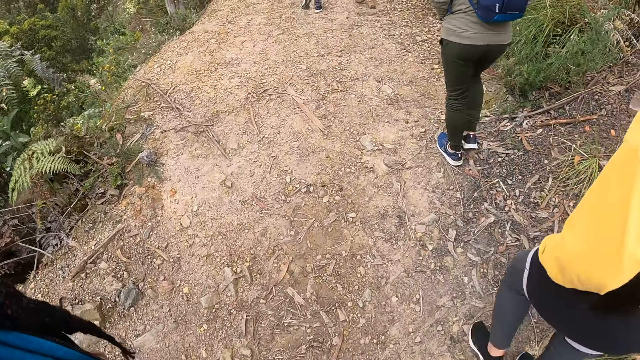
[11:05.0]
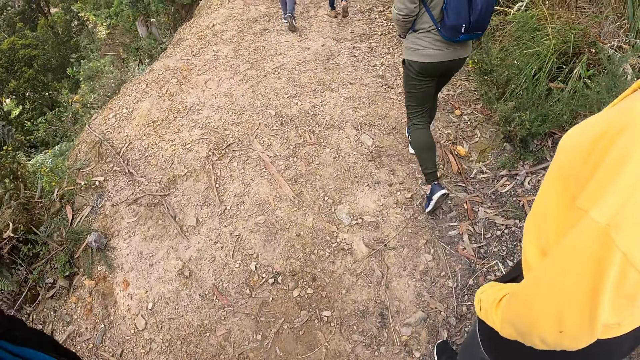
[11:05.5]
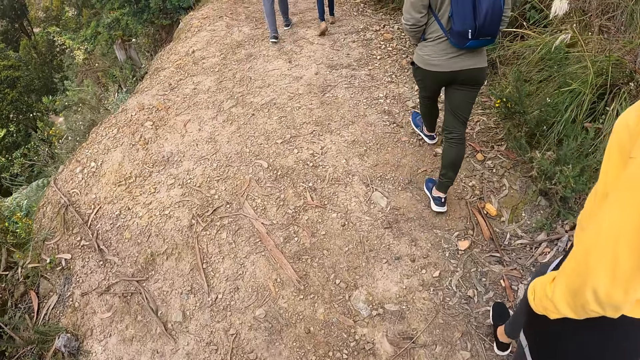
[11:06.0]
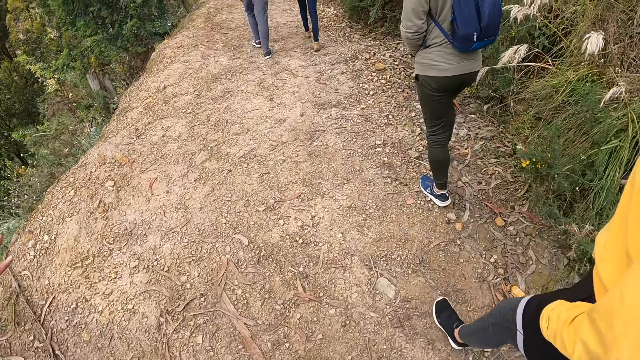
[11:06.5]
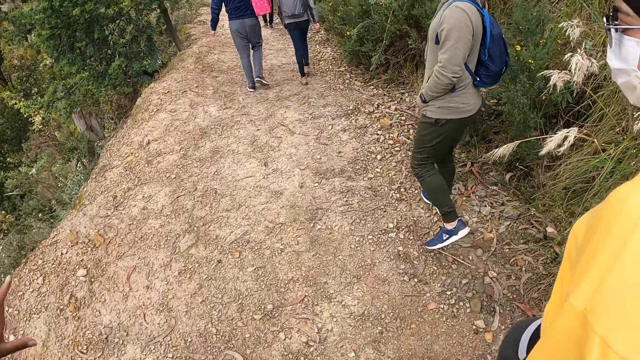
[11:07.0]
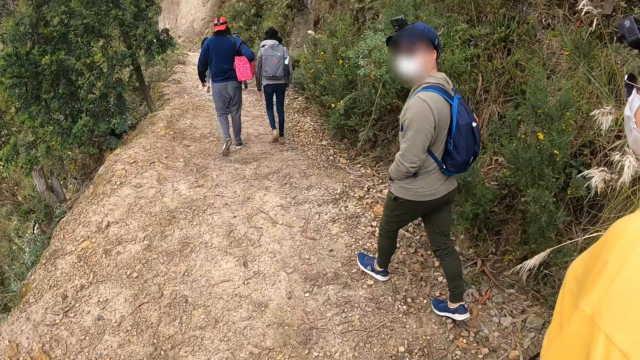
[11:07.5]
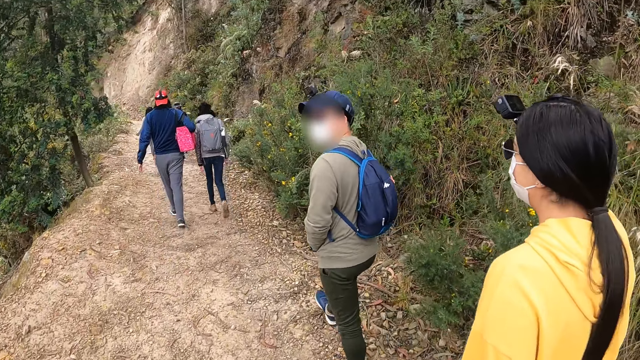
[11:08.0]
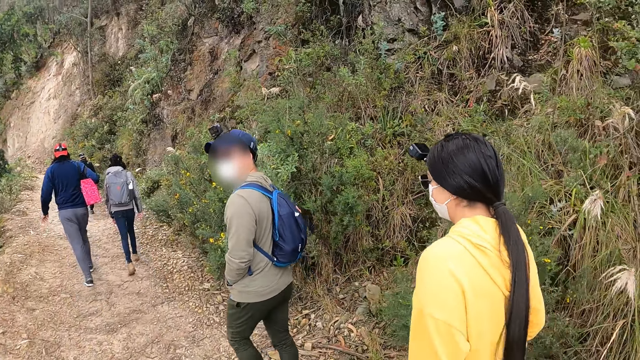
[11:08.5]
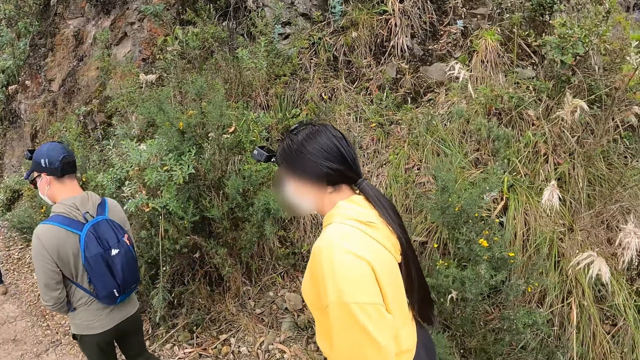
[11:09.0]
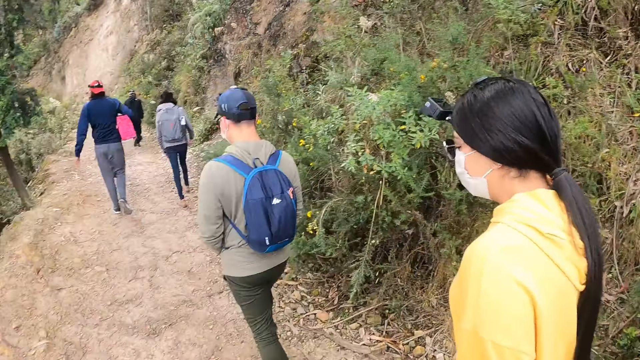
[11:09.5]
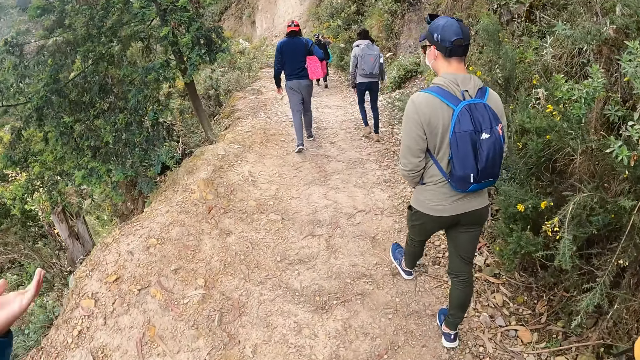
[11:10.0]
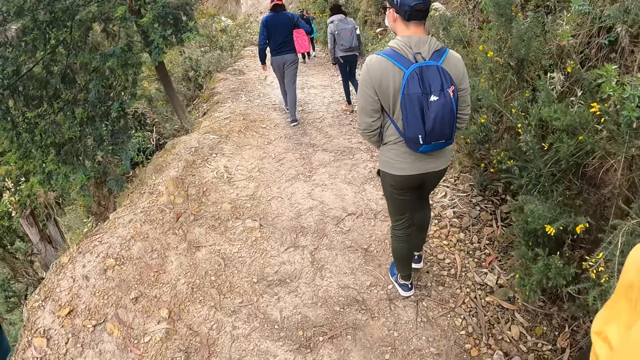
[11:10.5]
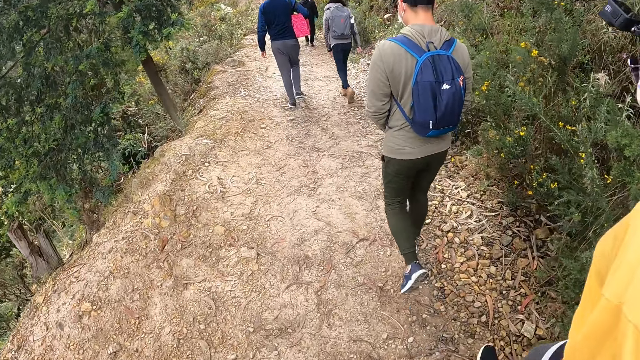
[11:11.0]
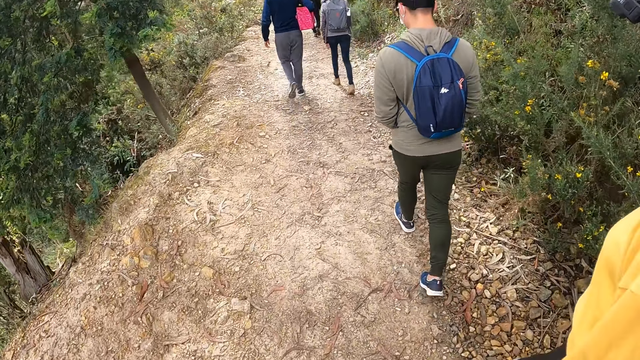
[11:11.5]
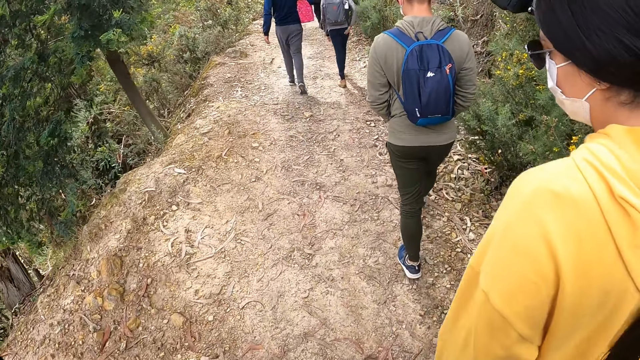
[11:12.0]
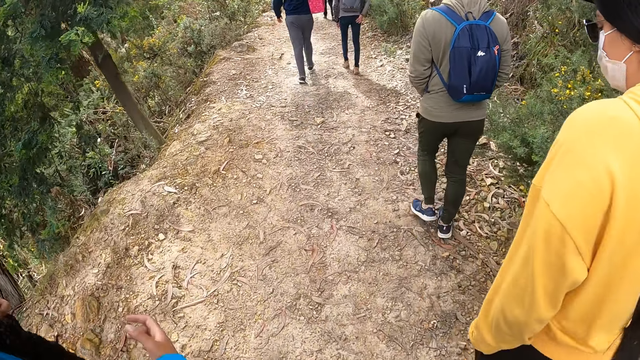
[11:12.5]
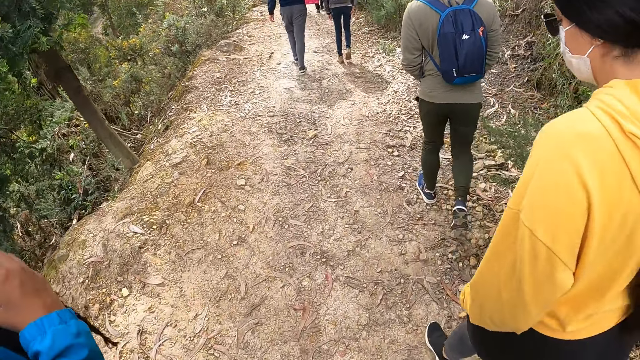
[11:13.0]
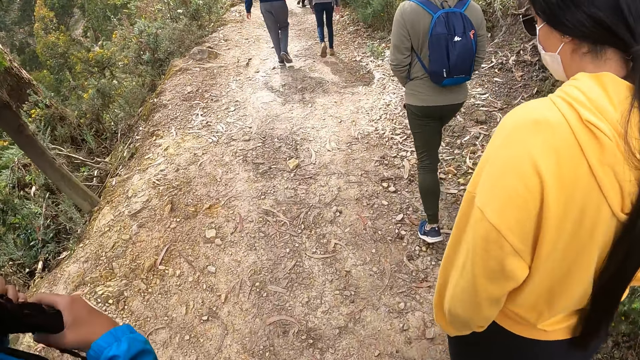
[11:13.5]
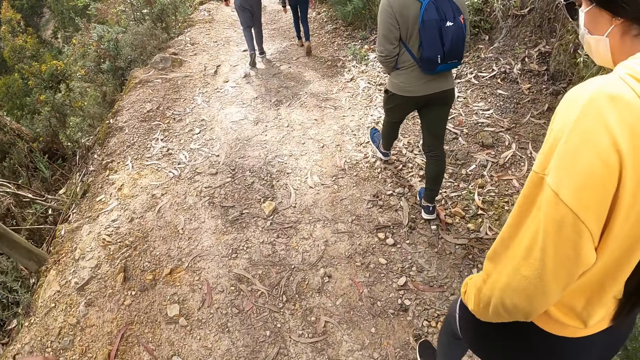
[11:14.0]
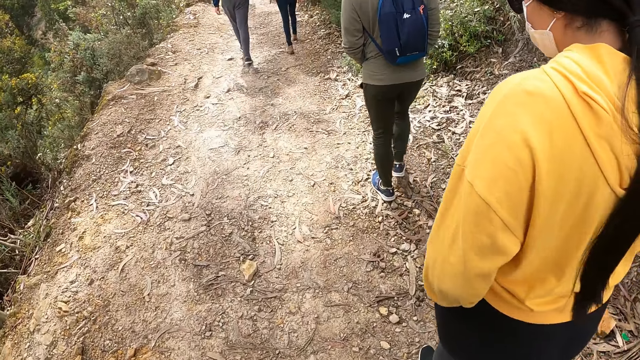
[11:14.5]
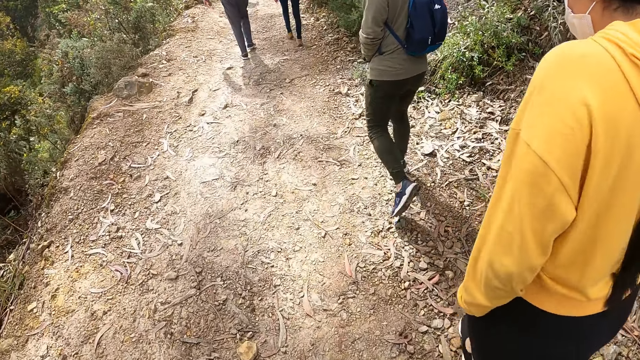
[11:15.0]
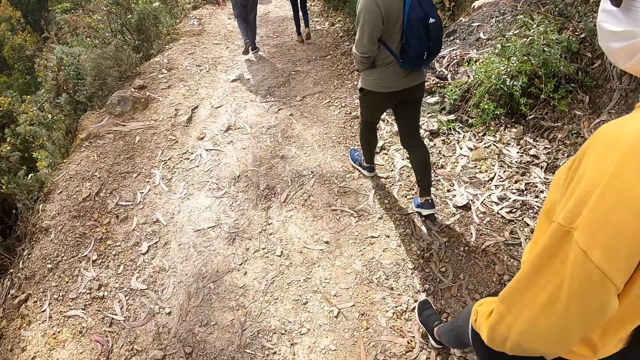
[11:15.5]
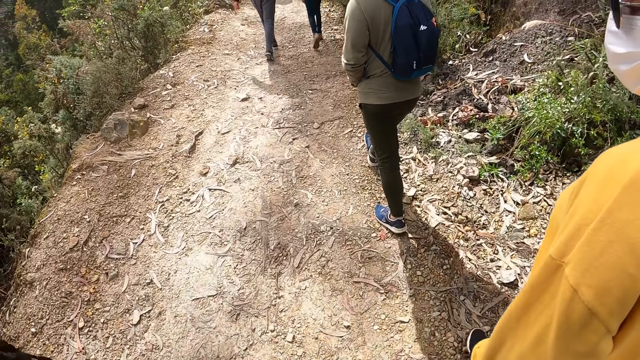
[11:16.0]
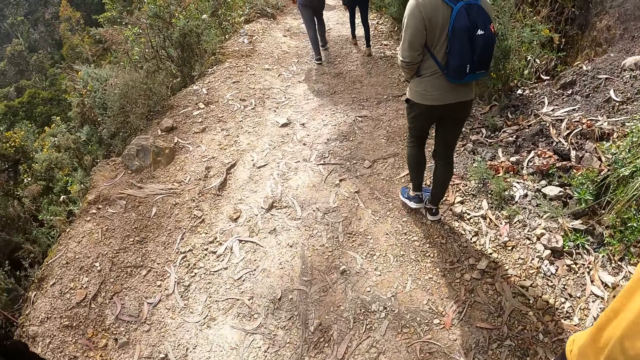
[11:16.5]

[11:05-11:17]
The woman holds her braids with her hands.

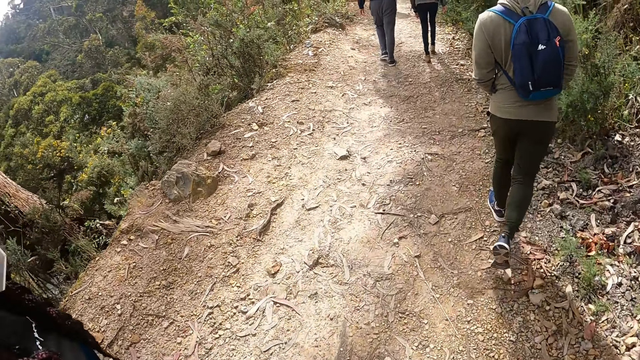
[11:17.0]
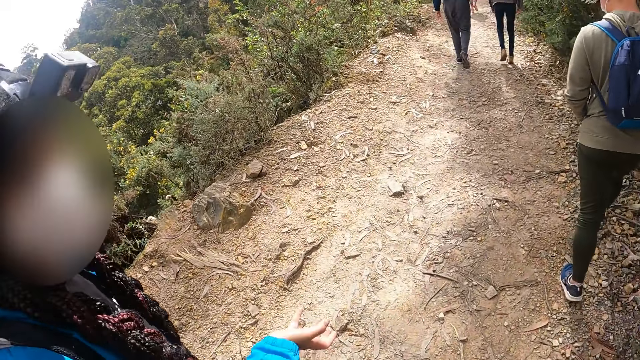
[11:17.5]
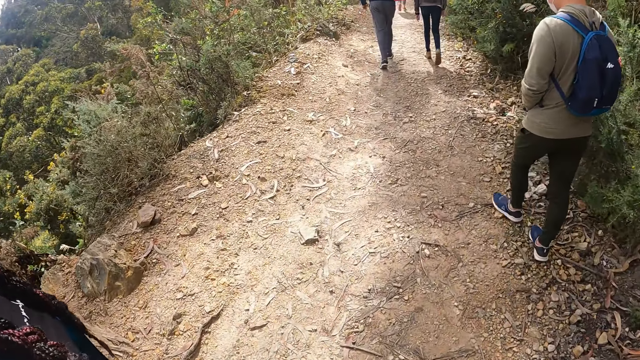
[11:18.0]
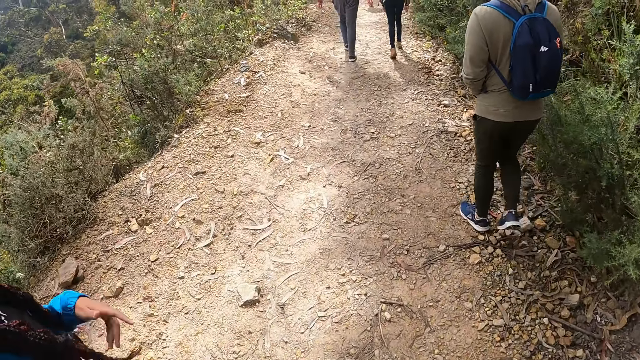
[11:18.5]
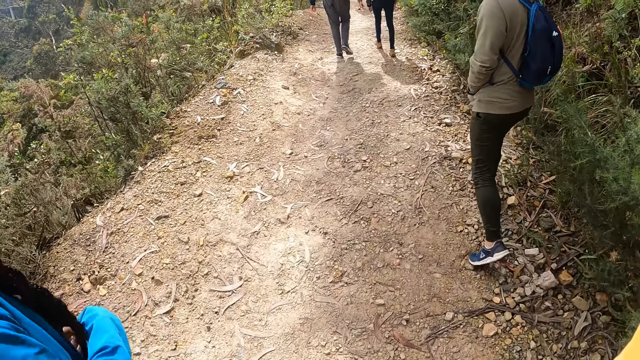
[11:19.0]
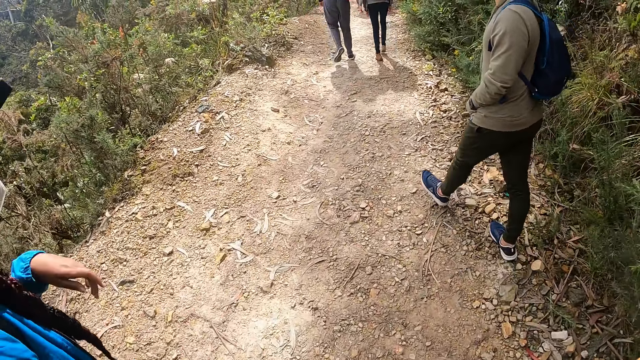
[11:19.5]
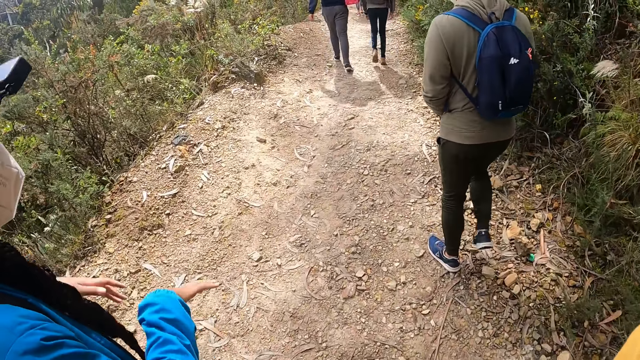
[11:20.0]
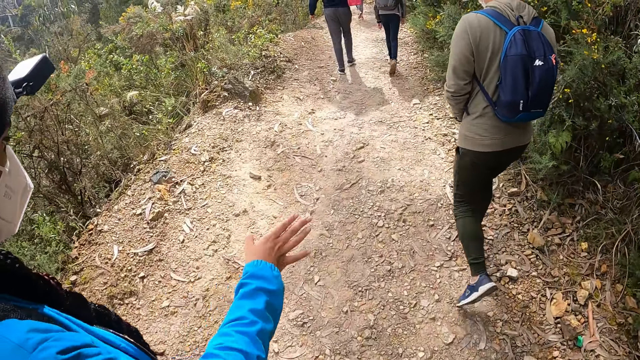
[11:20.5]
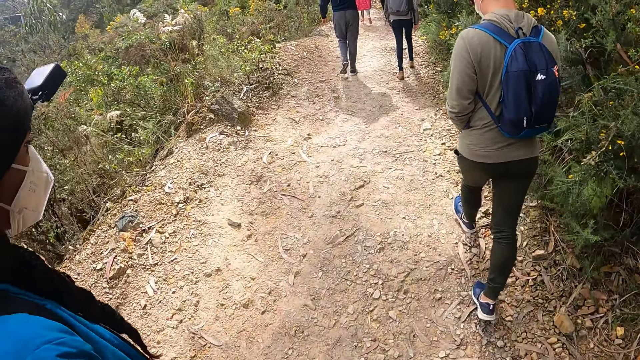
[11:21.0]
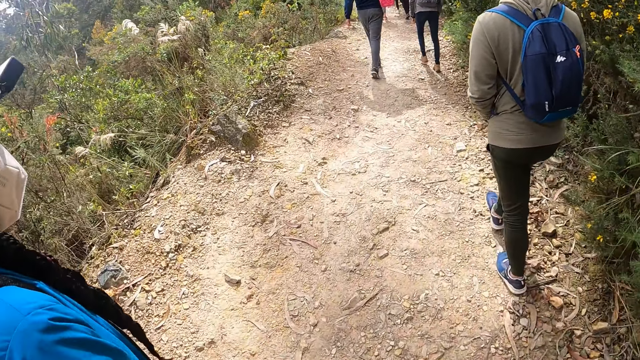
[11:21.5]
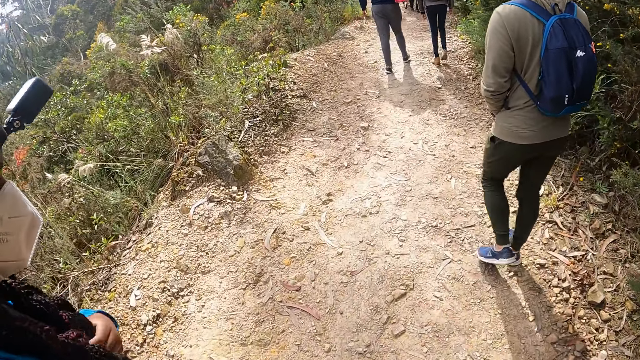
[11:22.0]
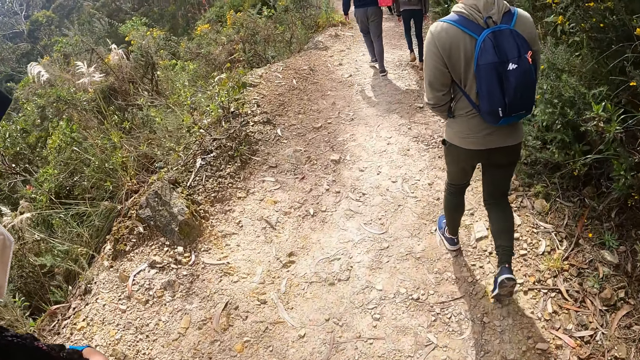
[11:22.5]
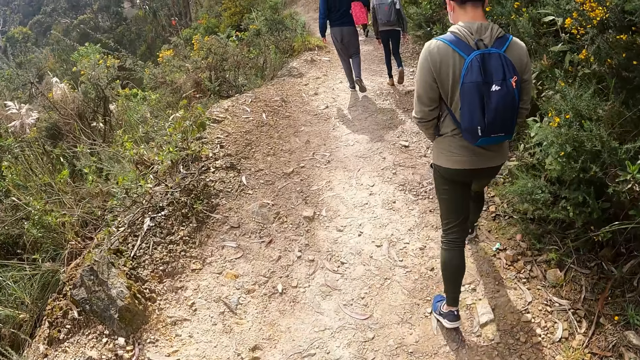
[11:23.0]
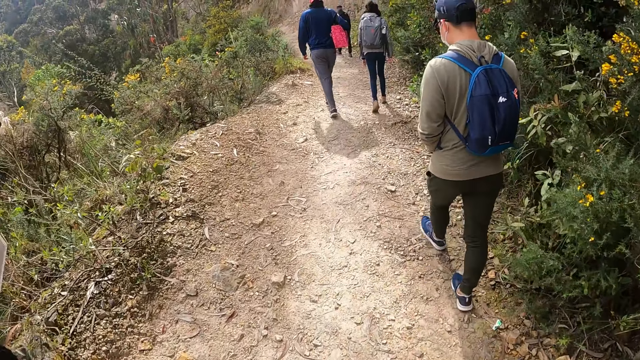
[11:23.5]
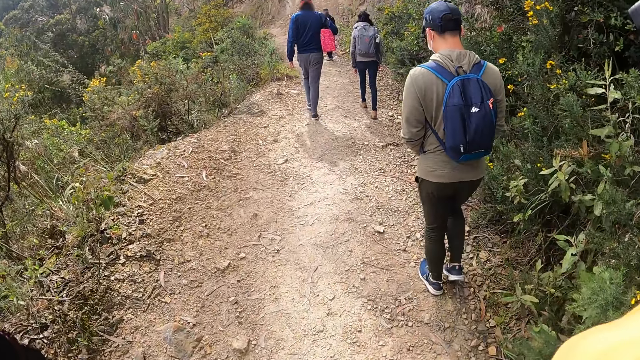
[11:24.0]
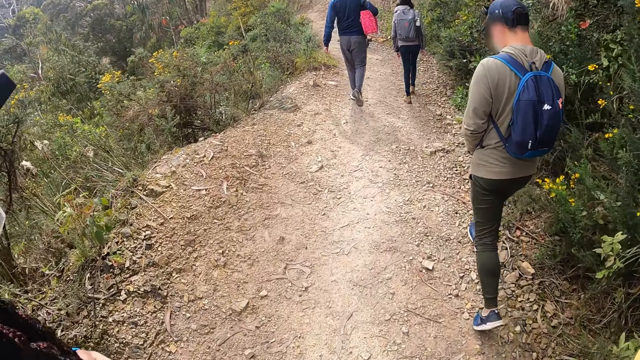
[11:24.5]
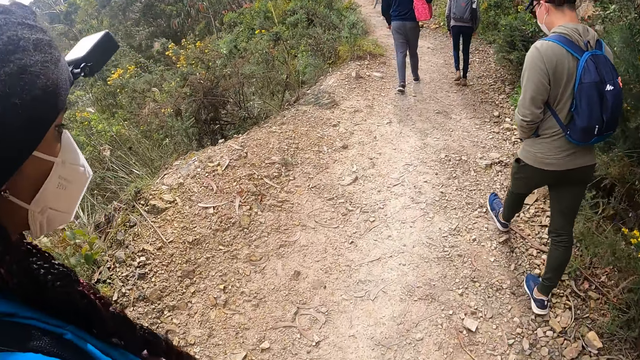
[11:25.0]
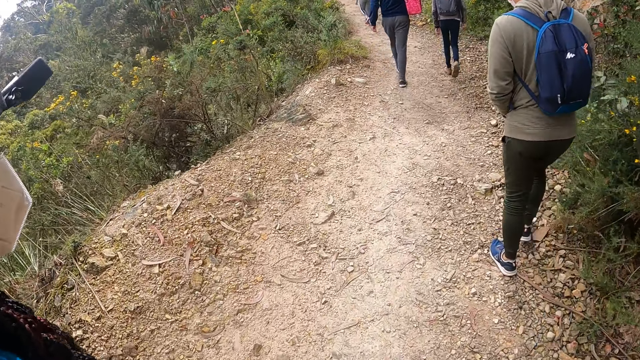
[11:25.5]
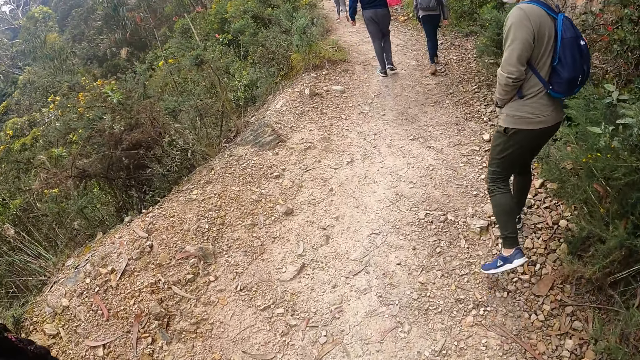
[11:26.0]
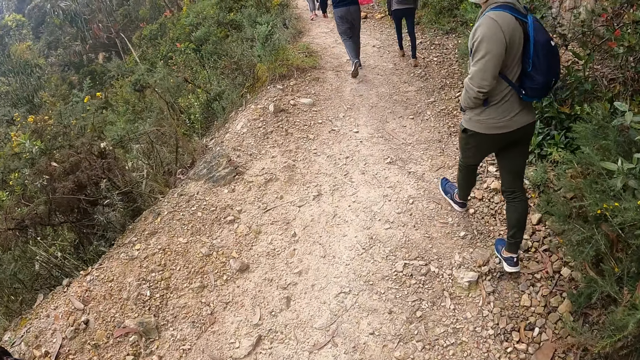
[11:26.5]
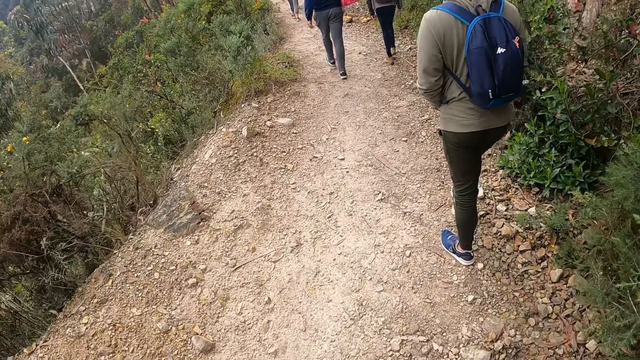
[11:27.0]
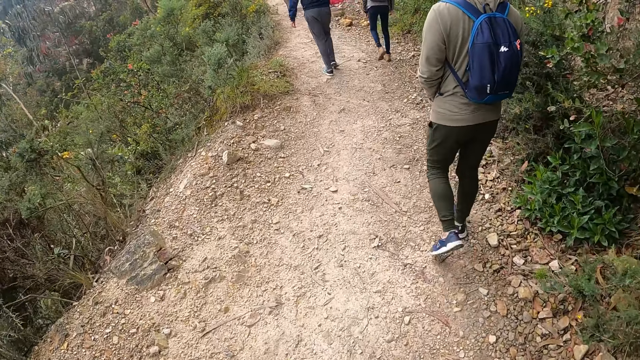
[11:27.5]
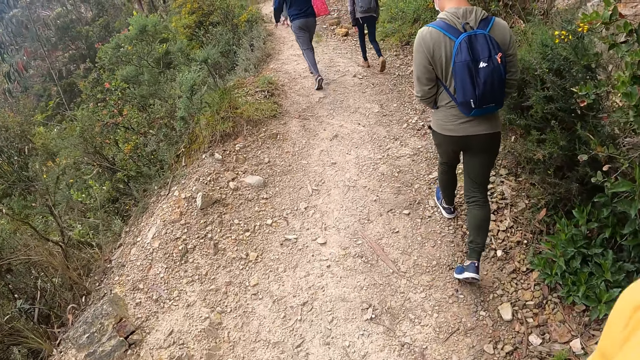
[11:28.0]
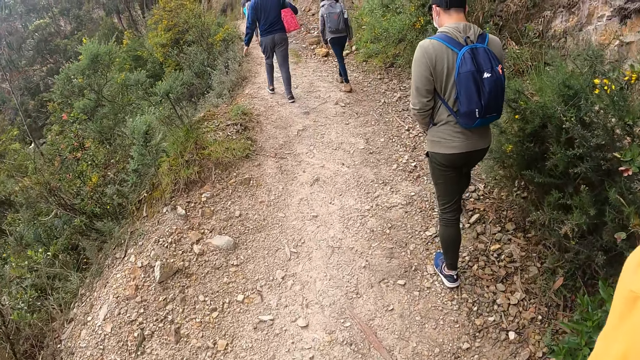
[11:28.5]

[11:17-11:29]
The woman holds her braids with her left hand.
